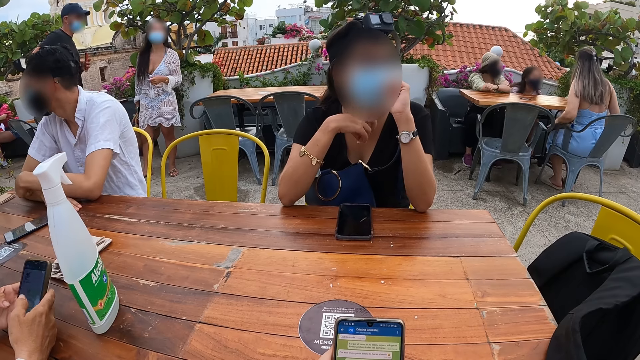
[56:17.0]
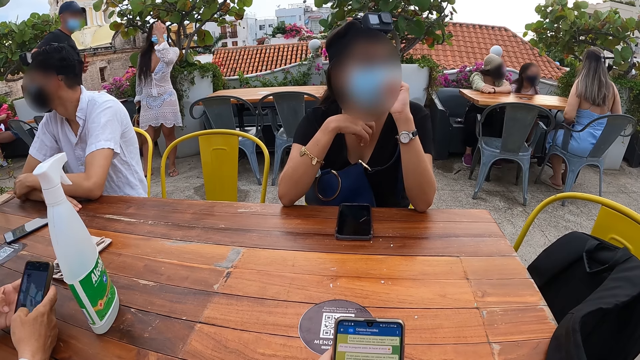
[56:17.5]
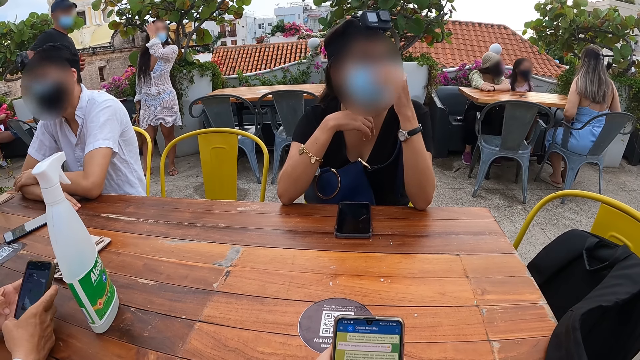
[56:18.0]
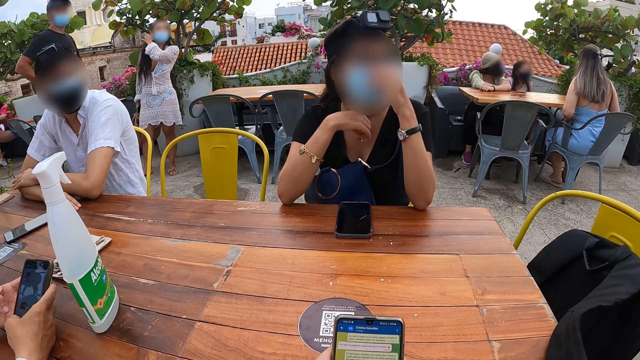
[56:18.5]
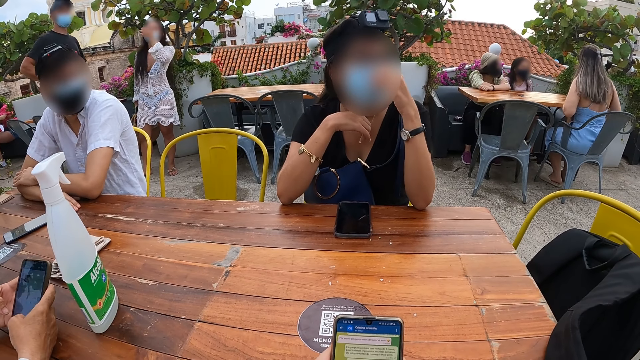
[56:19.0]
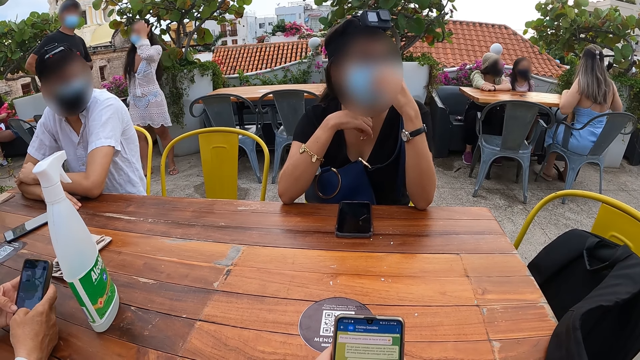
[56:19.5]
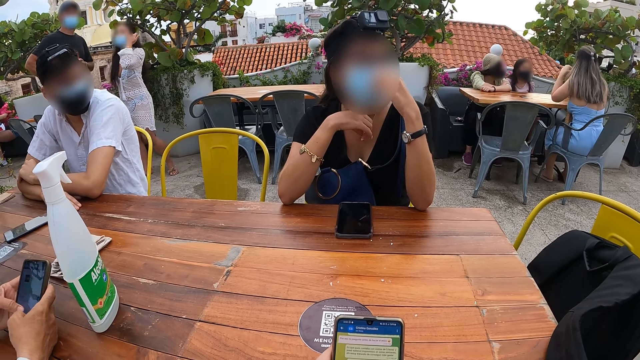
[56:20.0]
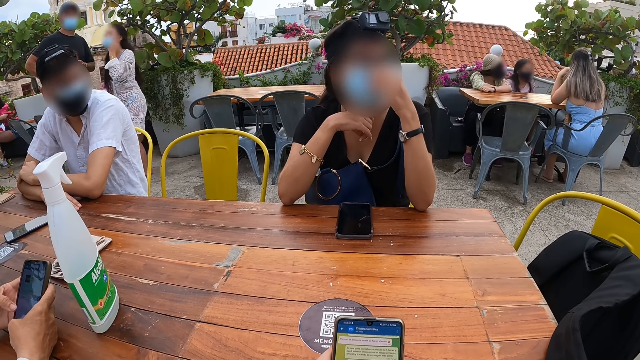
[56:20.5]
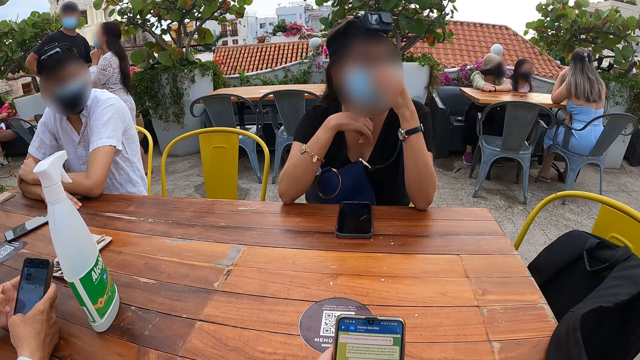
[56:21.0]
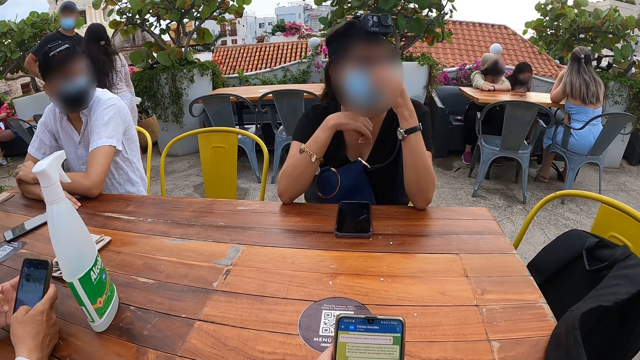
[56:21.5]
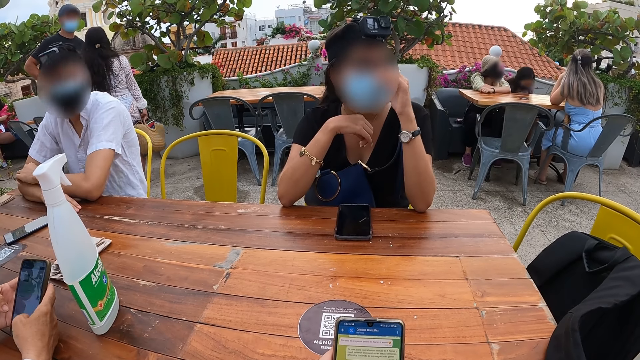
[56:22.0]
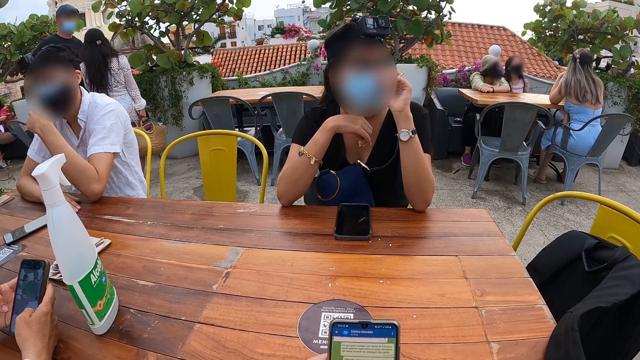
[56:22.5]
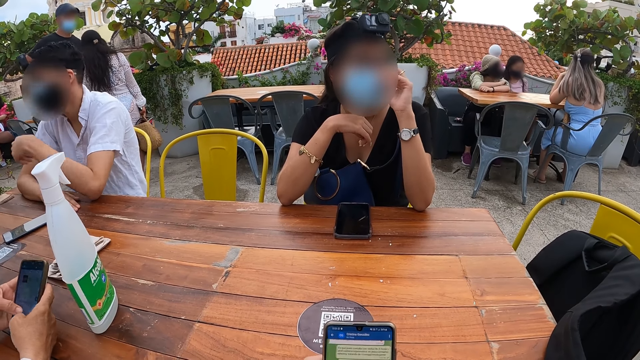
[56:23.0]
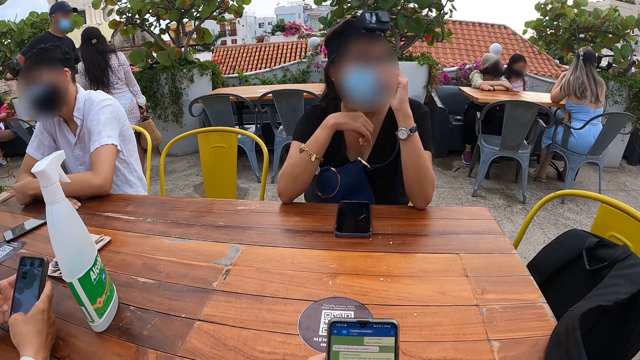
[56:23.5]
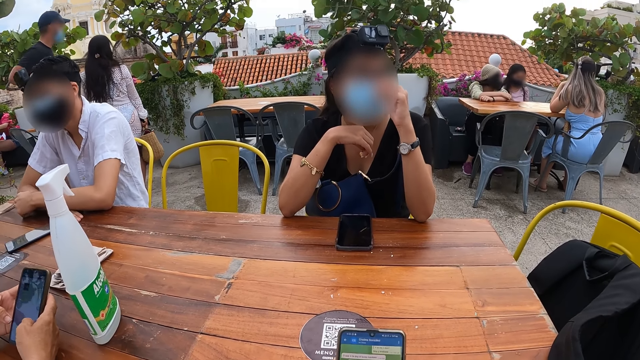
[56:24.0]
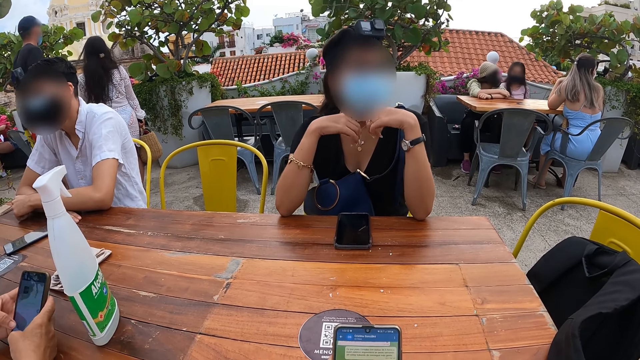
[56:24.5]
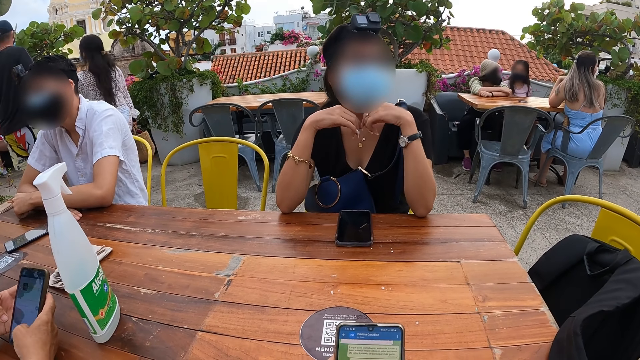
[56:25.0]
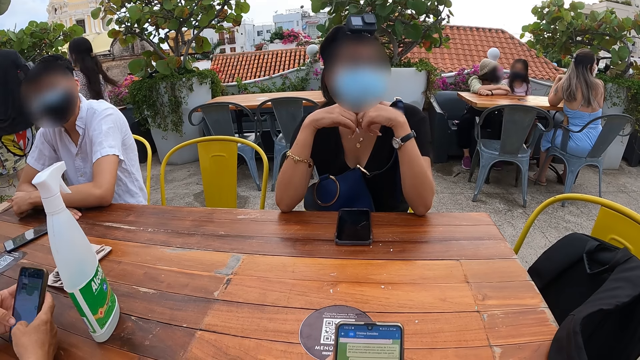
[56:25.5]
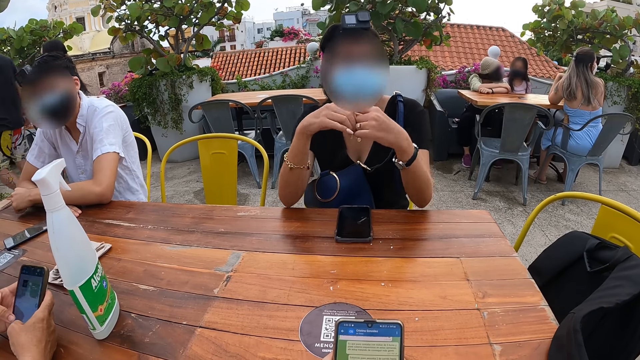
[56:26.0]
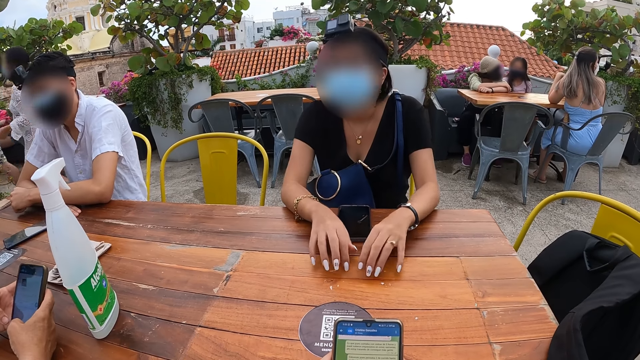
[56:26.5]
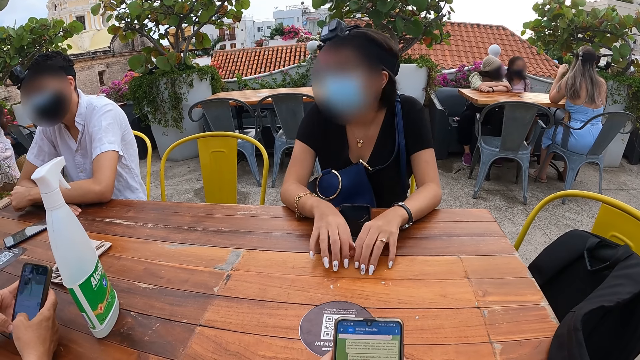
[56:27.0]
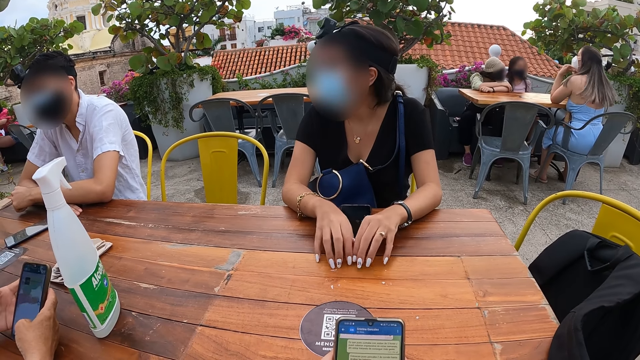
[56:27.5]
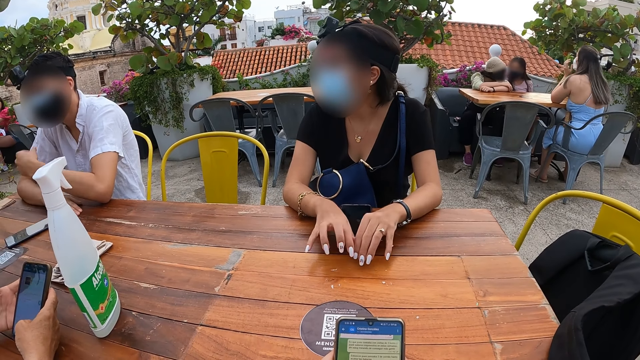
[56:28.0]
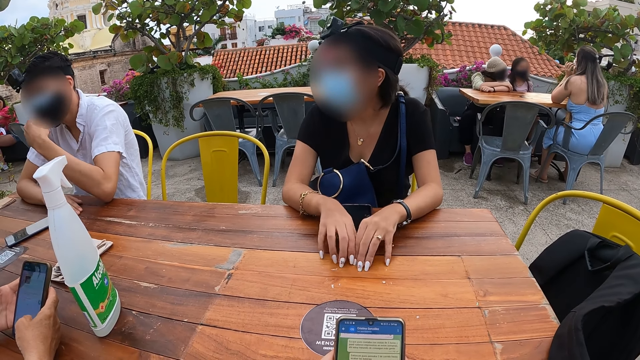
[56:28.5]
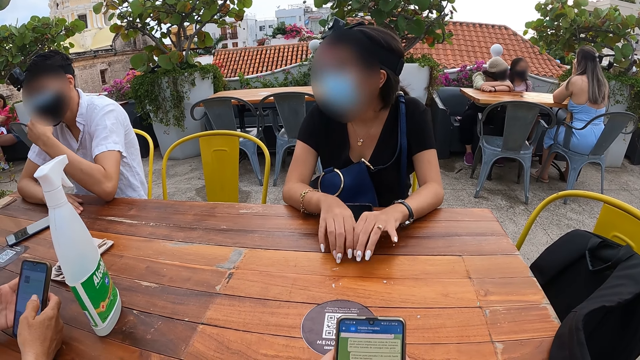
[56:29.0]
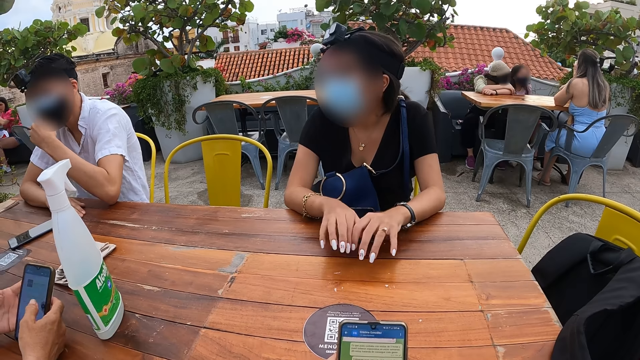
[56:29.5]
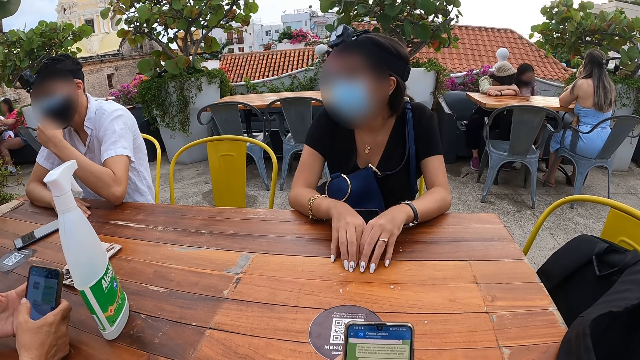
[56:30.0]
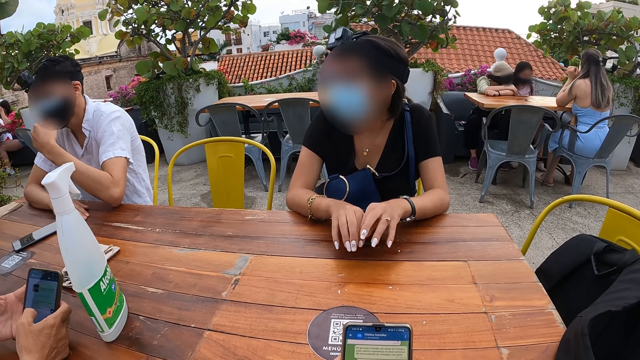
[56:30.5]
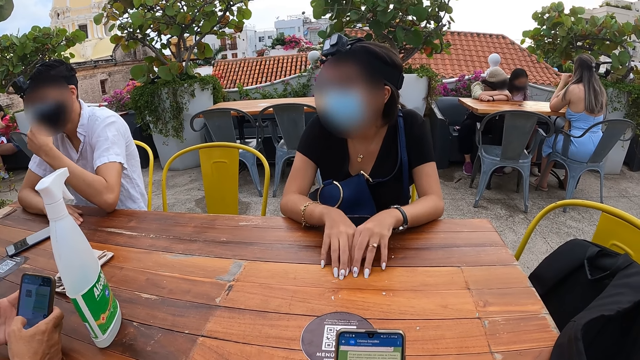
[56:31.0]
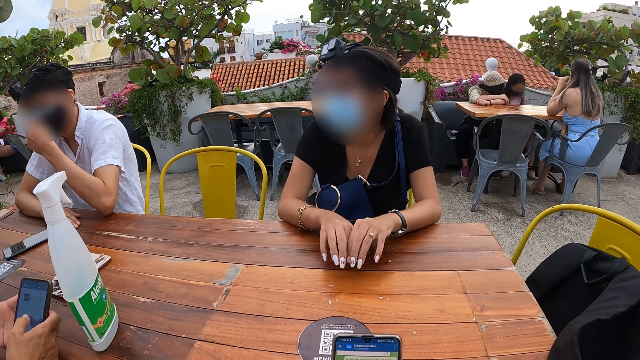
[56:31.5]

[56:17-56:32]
The woman adjusts the nose mask on her face with her left hand. The camera wearer operates the phone. The man adjusts the nose mask on his face with his left hand. The woman drops both hands on the table and has both hands on the table. A person knocks on the table. The man adjusts the nose mask on his face with his left hand.

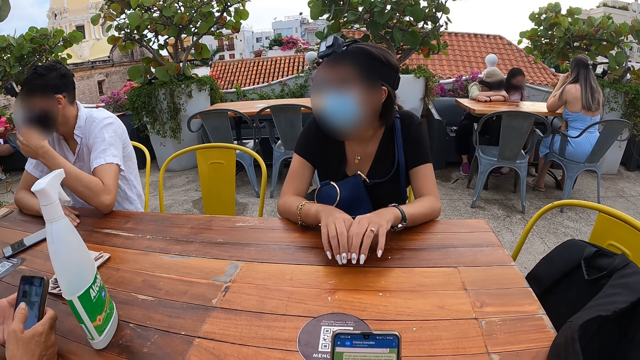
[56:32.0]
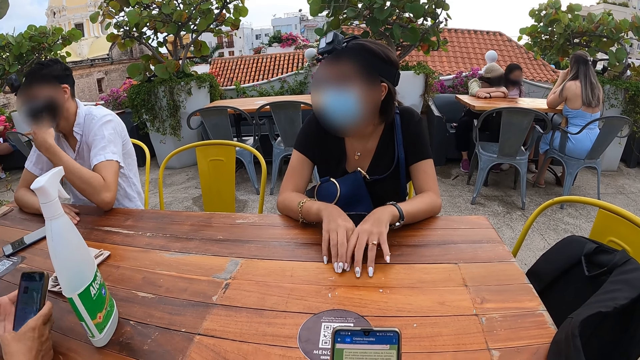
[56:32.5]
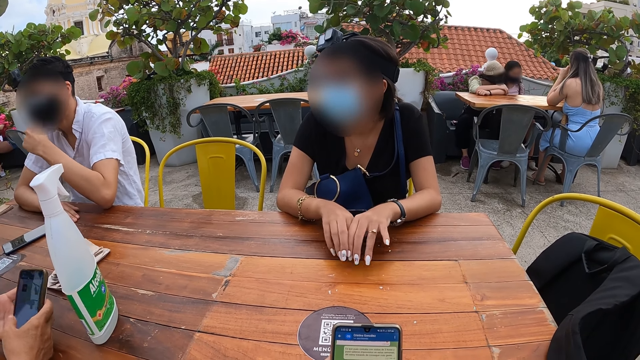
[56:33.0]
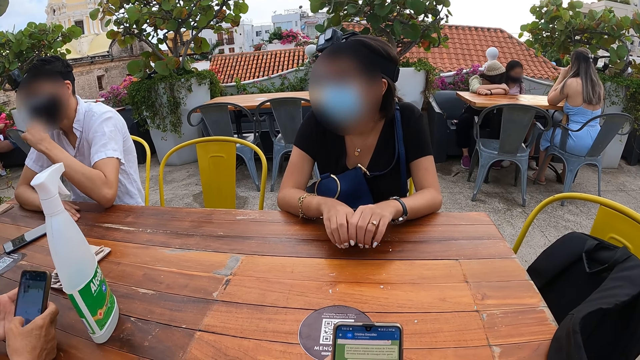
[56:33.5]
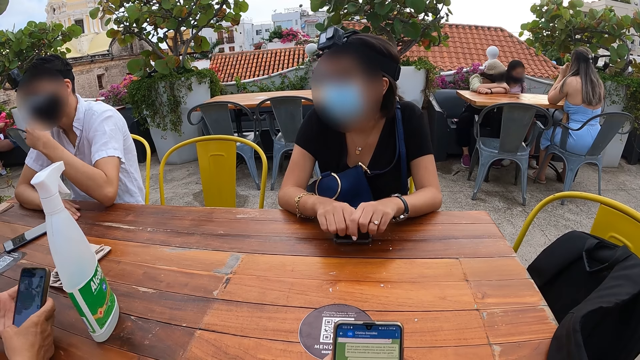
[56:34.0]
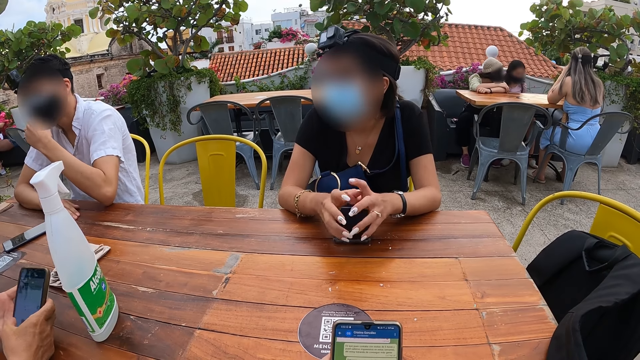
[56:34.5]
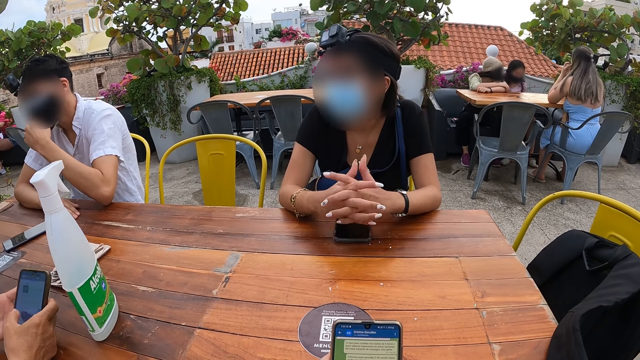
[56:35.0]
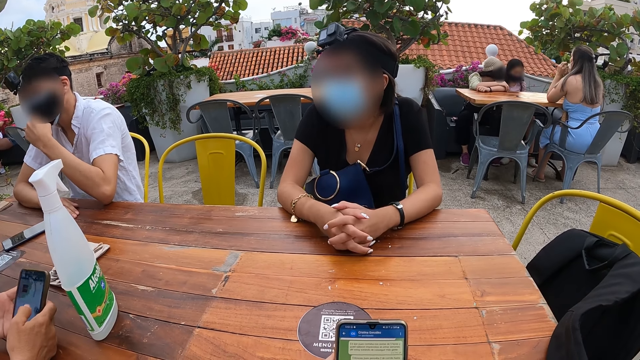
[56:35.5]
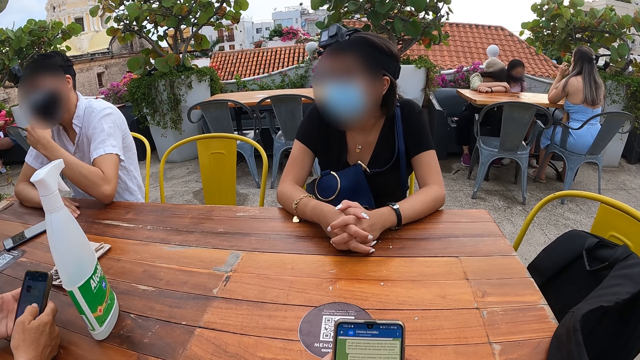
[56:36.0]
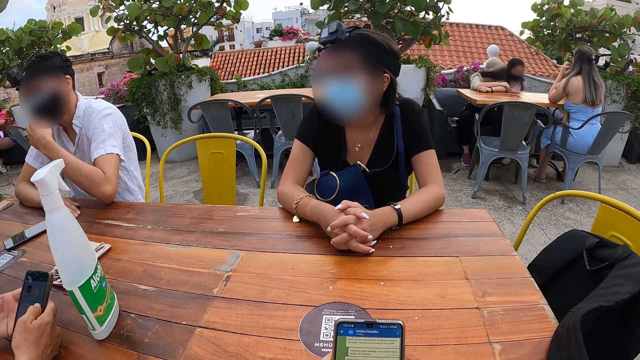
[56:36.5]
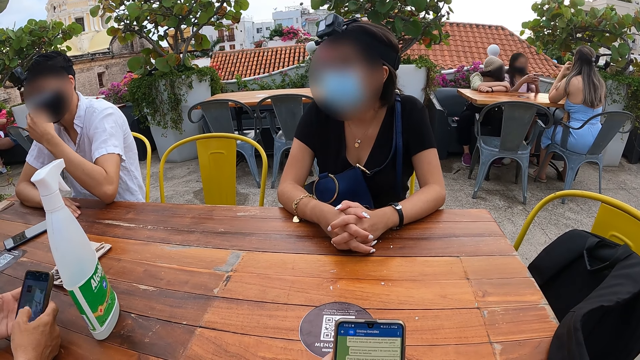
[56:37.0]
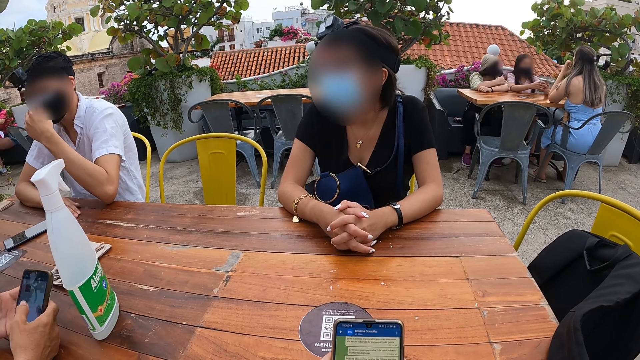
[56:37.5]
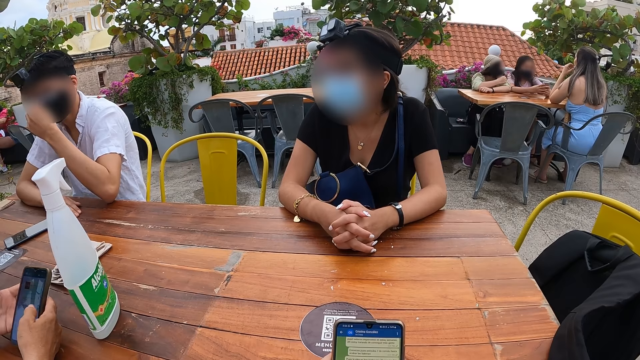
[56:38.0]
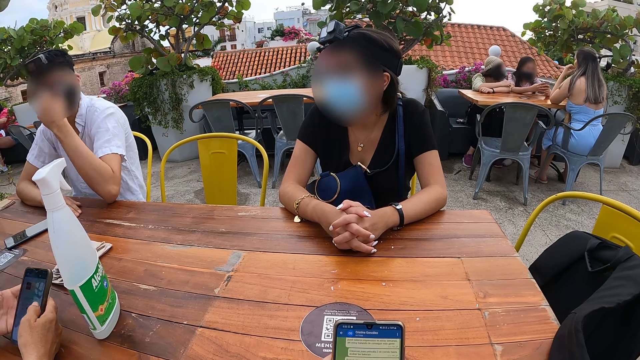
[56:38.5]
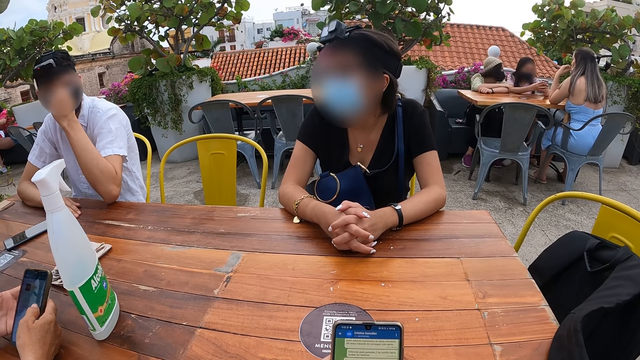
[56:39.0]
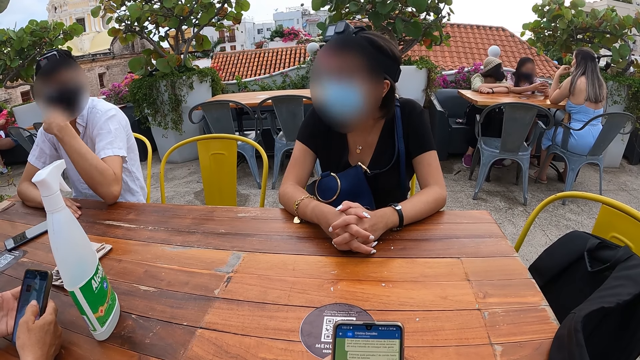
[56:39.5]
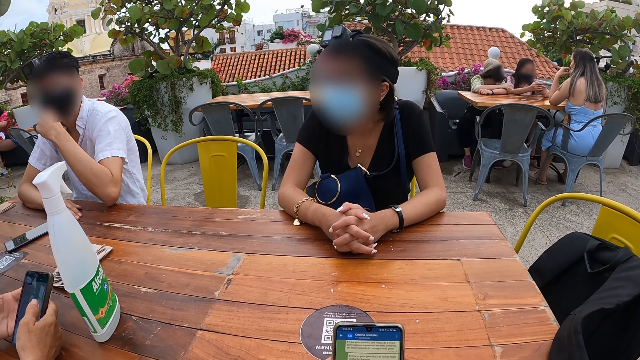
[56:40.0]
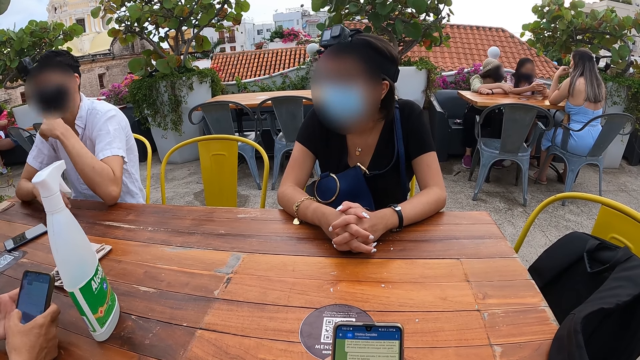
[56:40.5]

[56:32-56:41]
A woman holds the phone with both hands. The woman folds both hands together.
